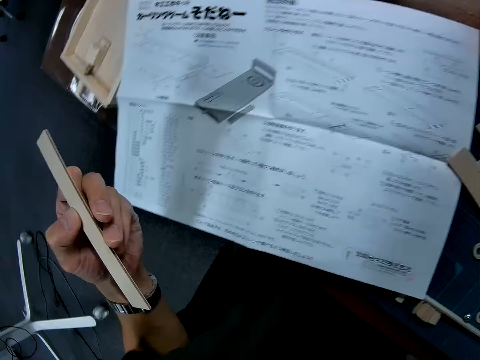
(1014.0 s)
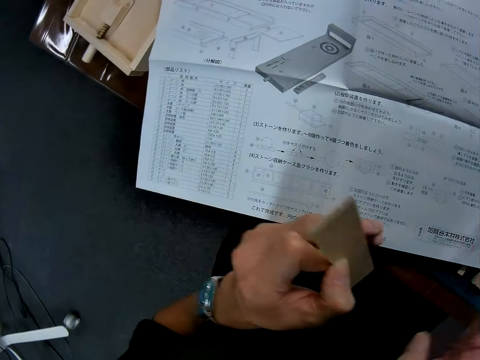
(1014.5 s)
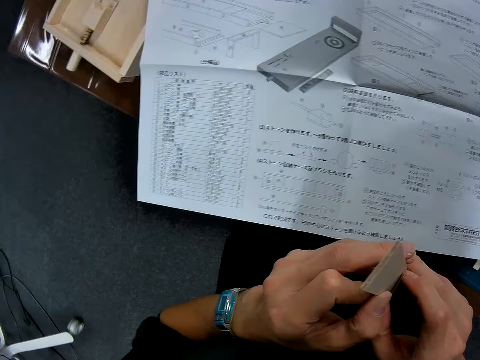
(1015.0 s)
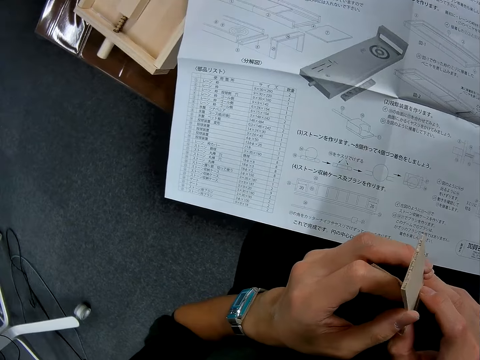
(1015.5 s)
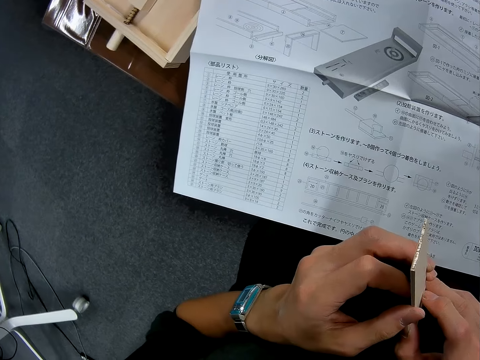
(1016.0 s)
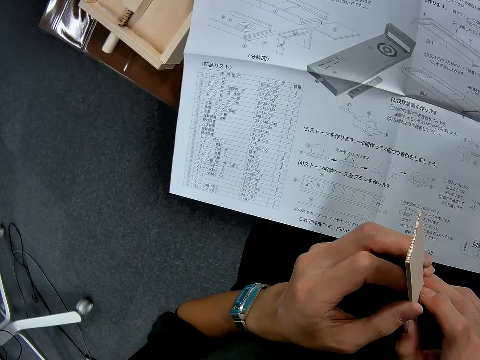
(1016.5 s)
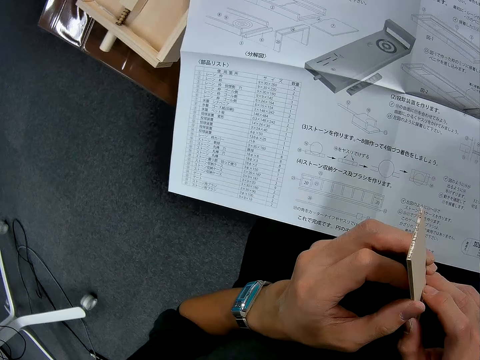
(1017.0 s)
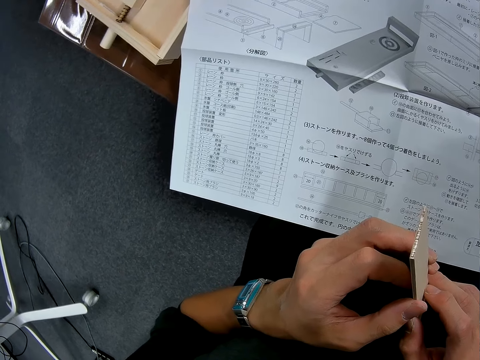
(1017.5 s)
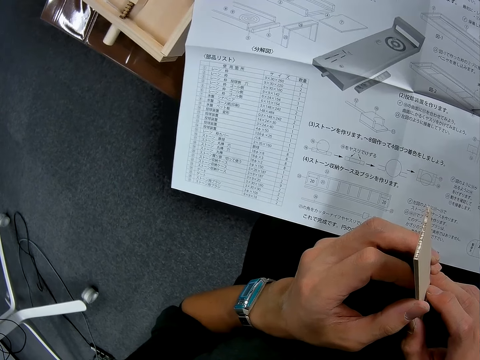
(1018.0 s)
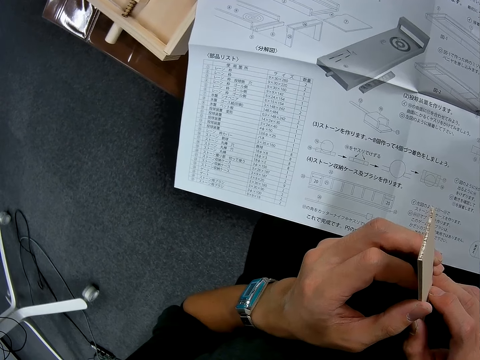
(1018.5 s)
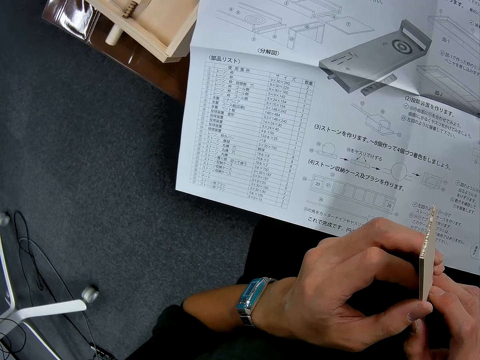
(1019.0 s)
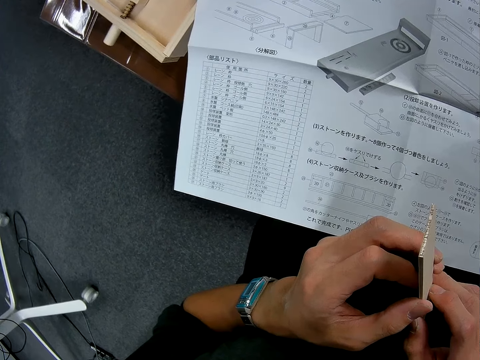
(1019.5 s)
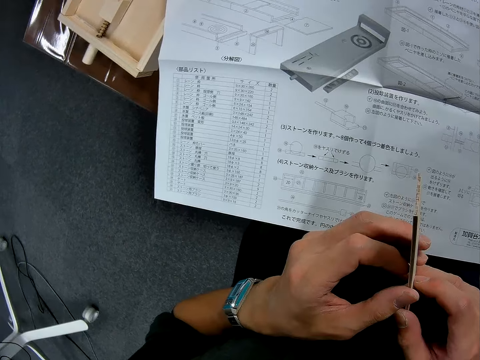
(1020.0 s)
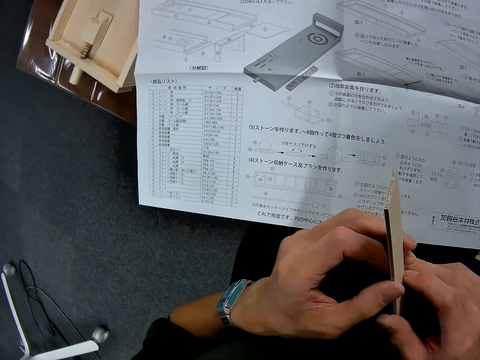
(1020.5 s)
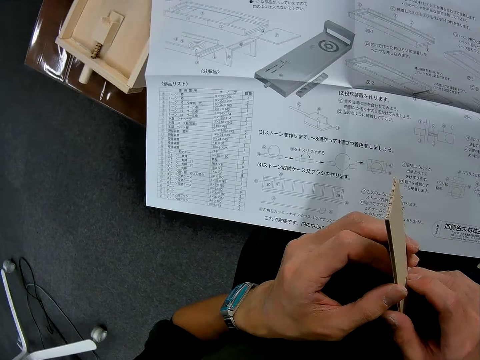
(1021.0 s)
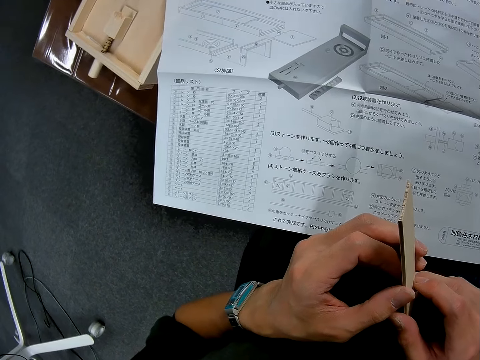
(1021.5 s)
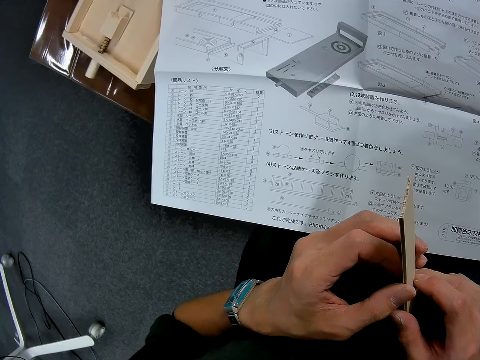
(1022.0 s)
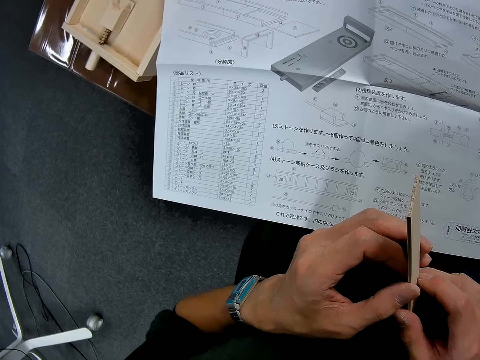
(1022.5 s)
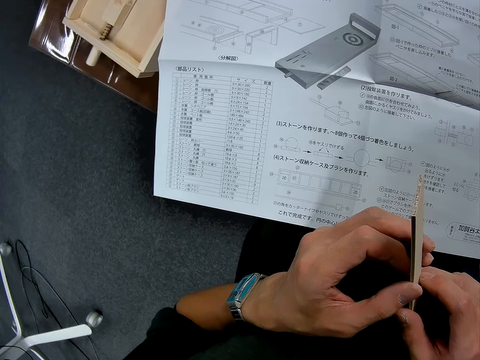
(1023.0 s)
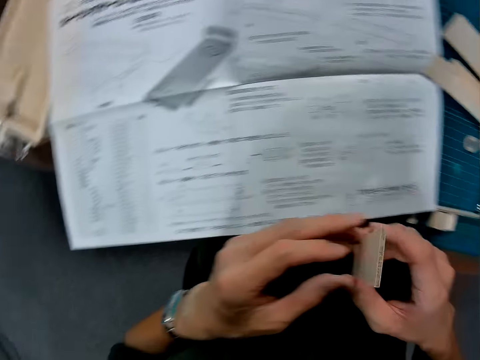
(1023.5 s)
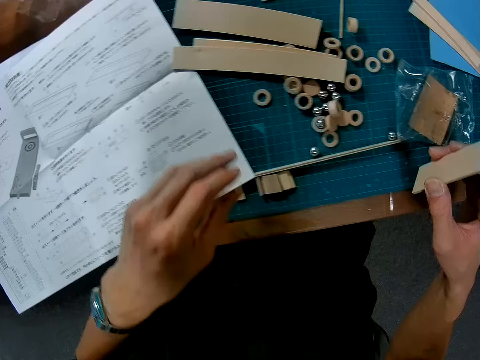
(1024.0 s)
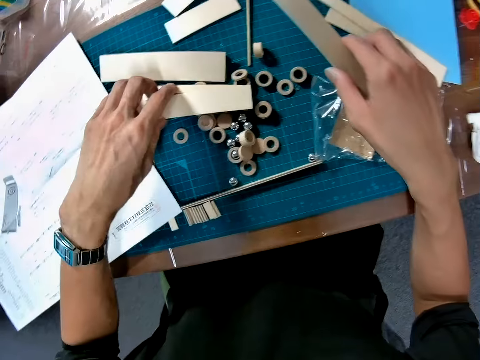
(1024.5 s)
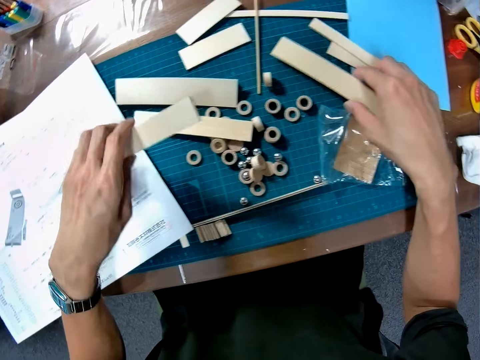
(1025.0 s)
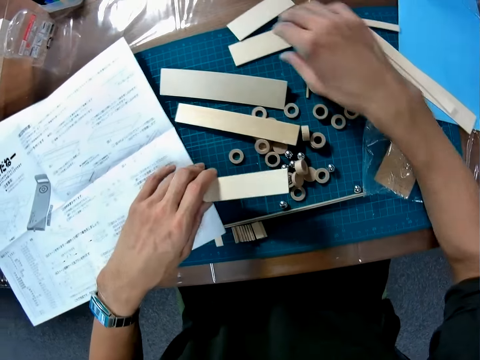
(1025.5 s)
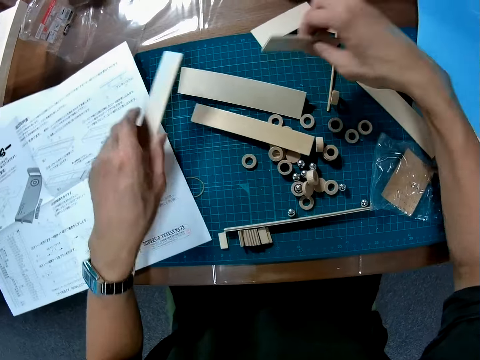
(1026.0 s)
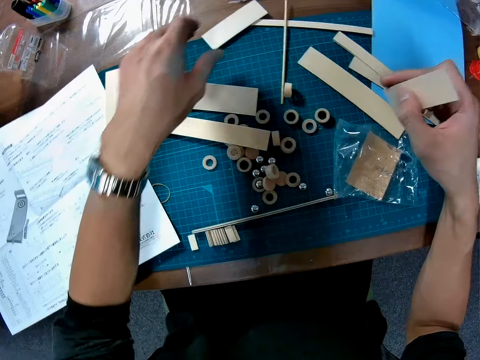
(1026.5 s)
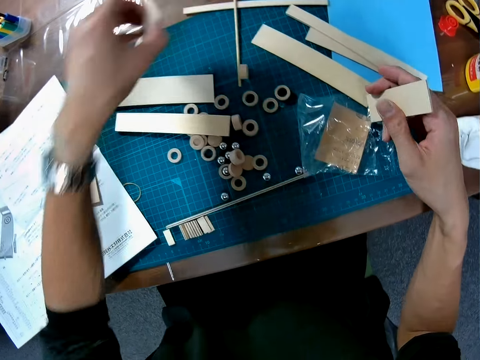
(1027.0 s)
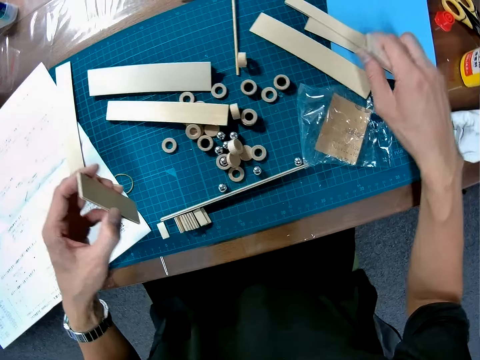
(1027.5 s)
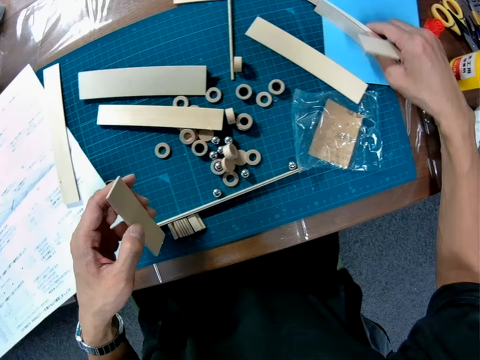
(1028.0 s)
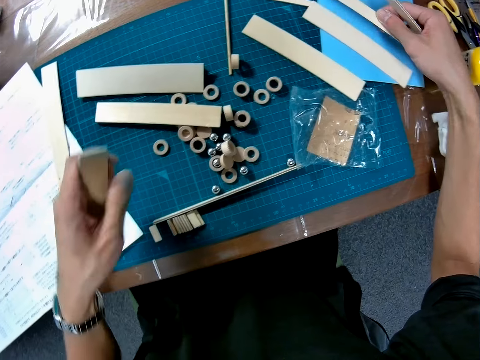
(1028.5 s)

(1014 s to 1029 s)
The camera wearer holds the lumber wood puck. They look at the instructional manual paper. They place down the lumber wood puck, and pick another lumber wood puck on the table. They pick the lumber wood puck. They pick it again.

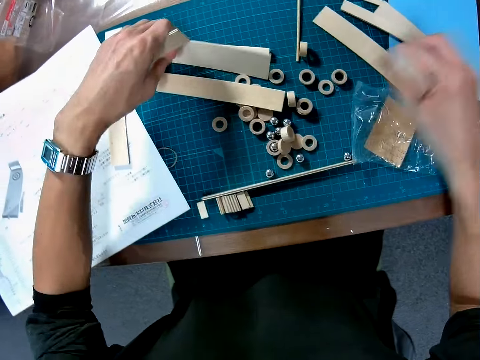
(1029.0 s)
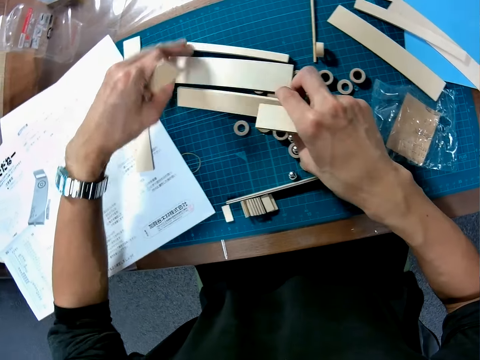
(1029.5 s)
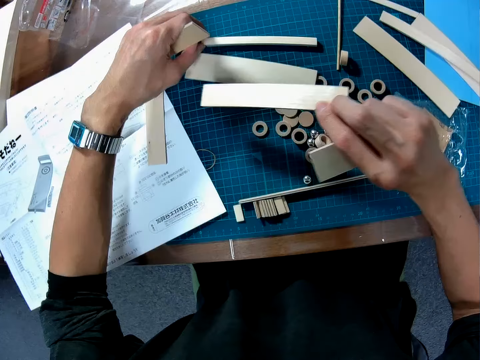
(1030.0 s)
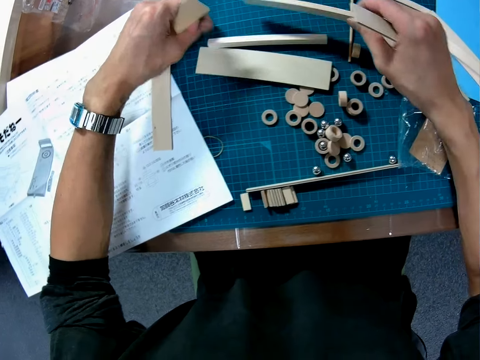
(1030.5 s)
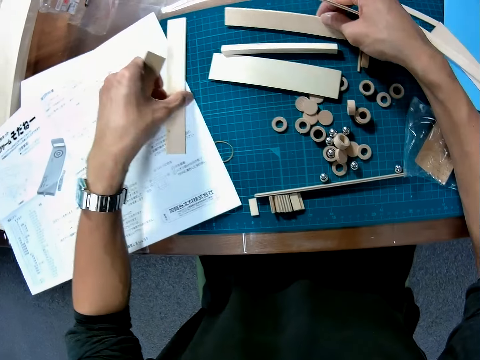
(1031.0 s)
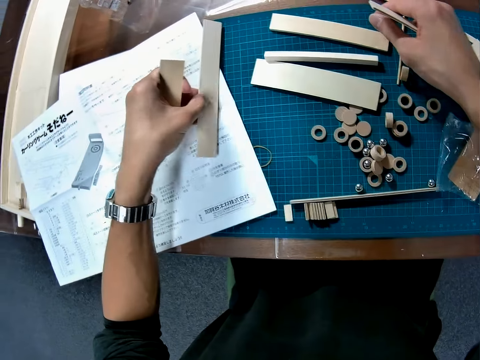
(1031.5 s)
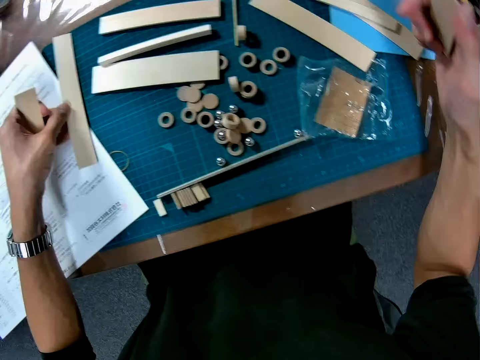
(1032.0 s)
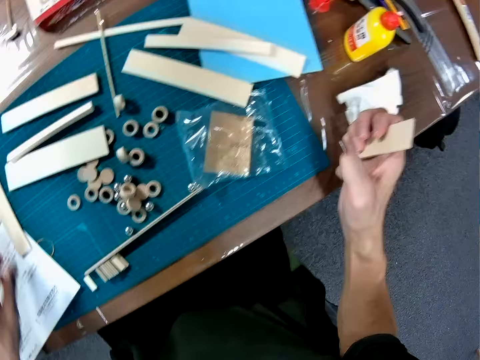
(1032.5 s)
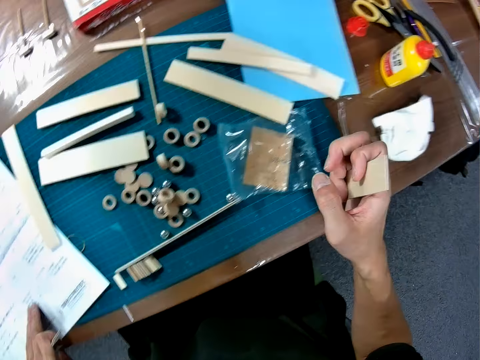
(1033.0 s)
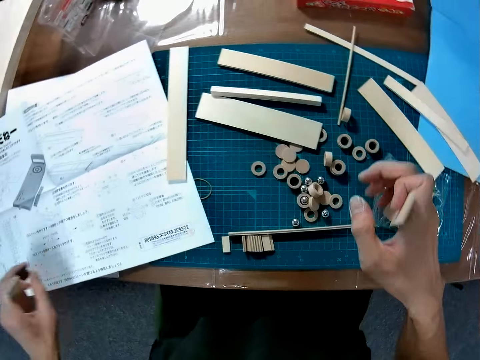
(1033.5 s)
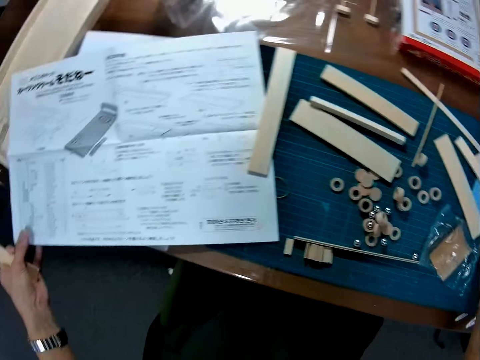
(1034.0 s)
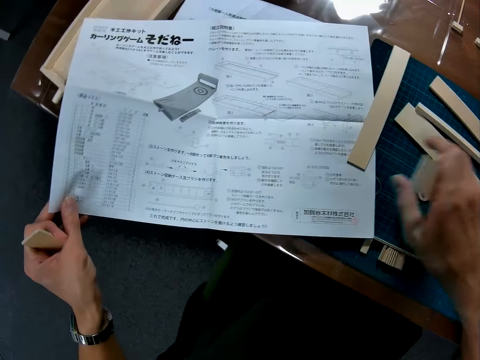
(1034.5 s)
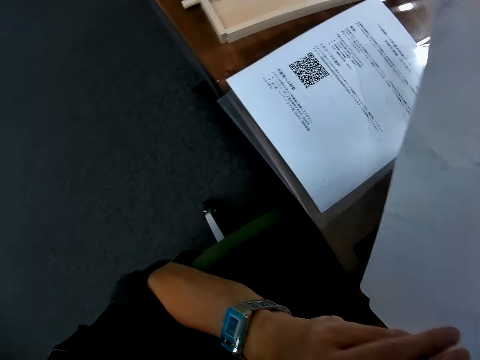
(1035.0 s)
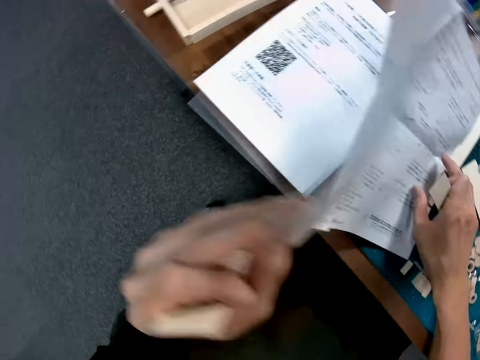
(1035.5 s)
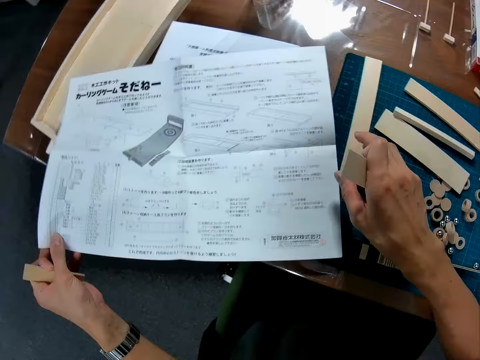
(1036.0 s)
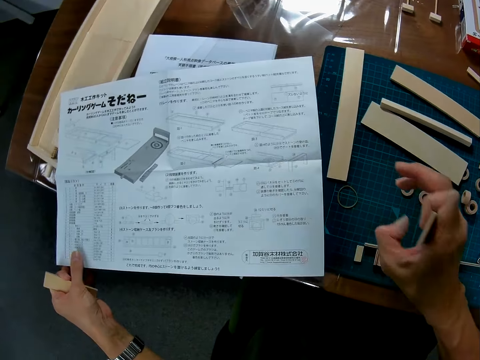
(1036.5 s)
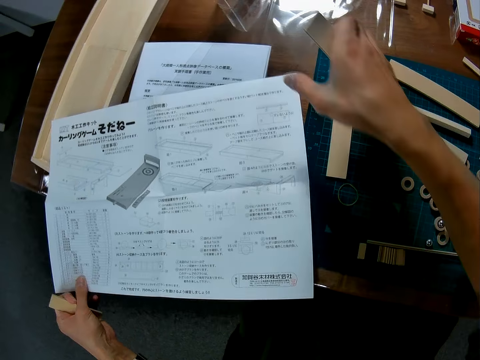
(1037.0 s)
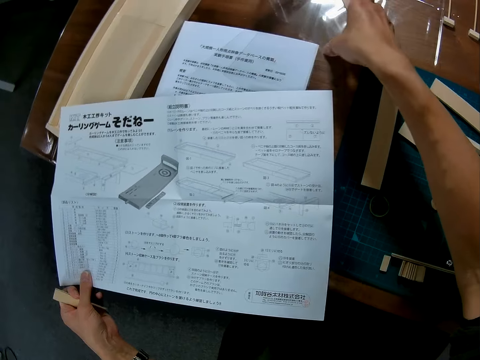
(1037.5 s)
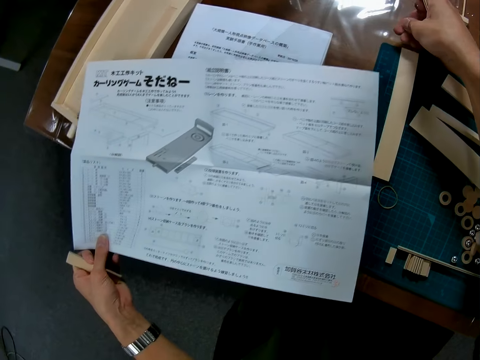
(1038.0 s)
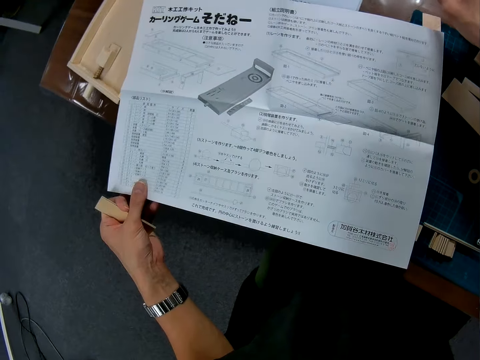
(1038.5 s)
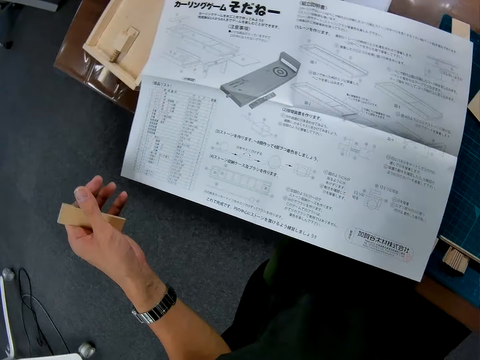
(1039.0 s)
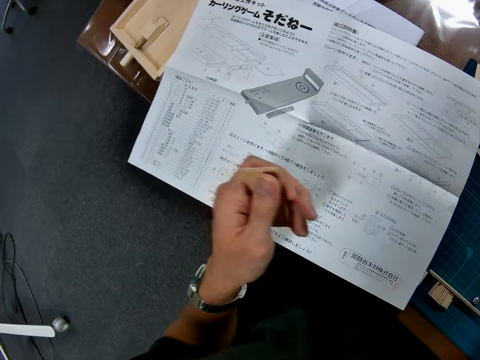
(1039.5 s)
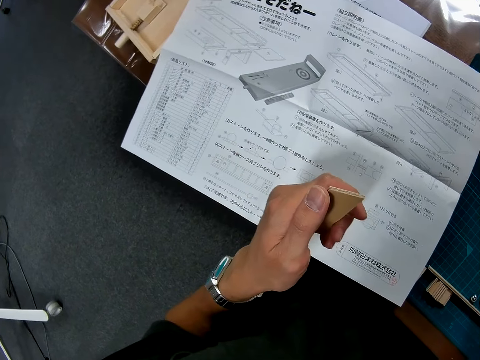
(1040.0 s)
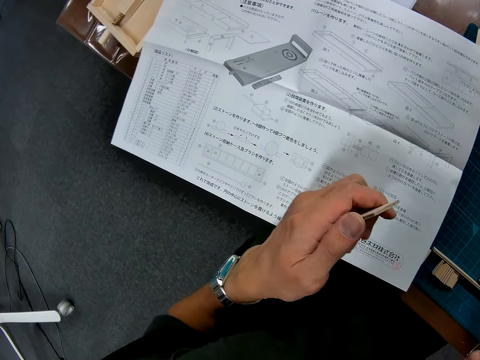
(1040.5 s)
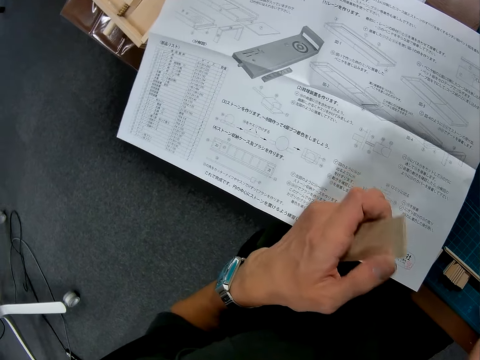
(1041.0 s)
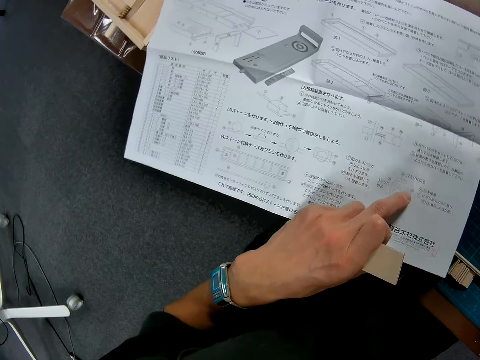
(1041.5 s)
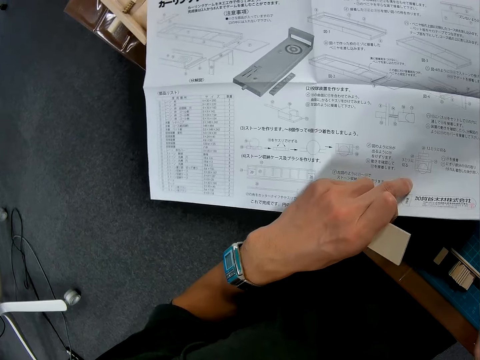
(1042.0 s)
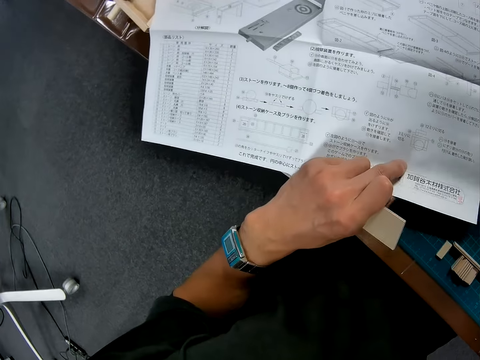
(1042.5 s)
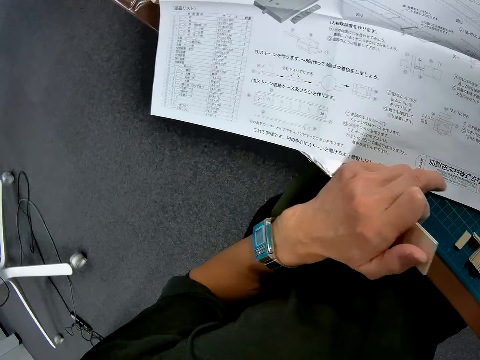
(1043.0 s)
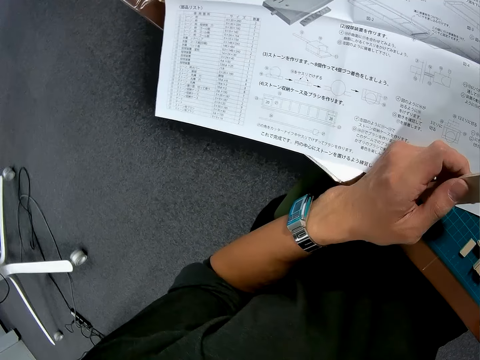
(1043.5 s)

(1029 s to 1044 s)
The camera wearer turns the lumber wood puck, moves the lumber wood puck, and picks the lumber wood puck. They lift the instructional manual book on the table. They place back the instructional manual book on the table. They touch a nylon on the table. They hold the clear polythene paper. They adjust the paper on the table. They look at the instructional manual paper.
